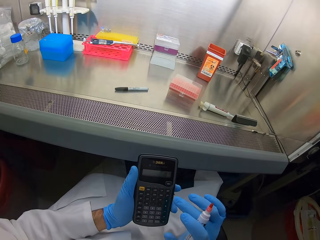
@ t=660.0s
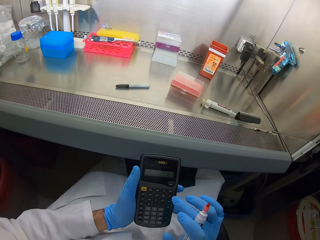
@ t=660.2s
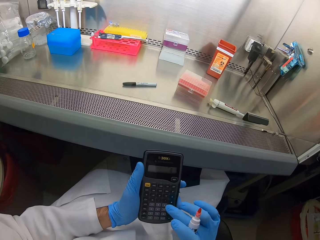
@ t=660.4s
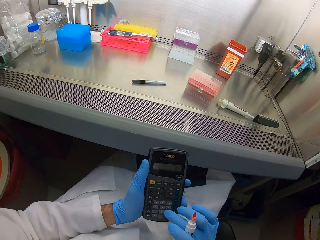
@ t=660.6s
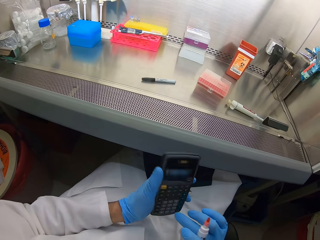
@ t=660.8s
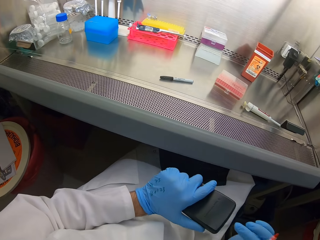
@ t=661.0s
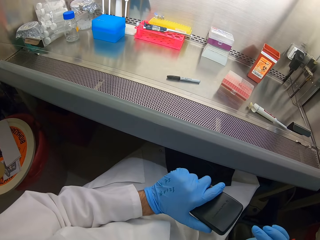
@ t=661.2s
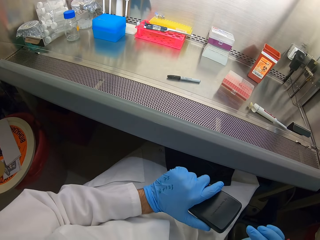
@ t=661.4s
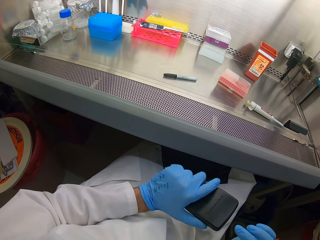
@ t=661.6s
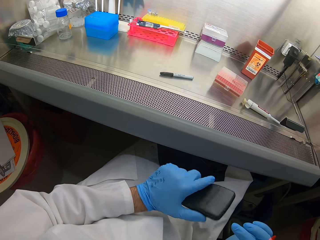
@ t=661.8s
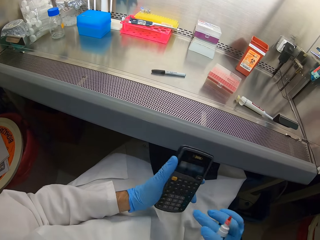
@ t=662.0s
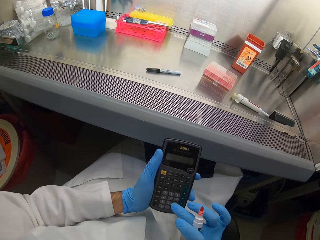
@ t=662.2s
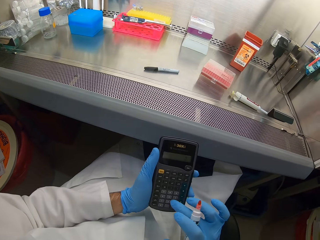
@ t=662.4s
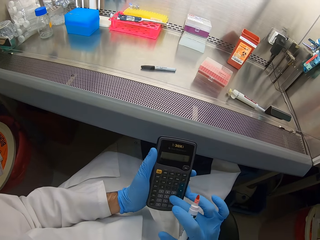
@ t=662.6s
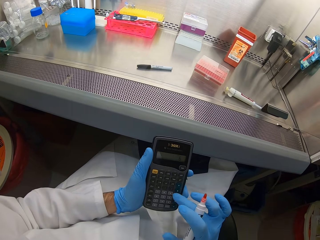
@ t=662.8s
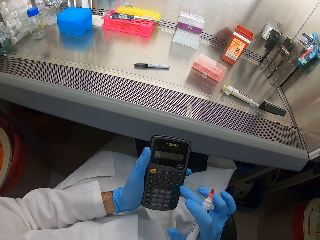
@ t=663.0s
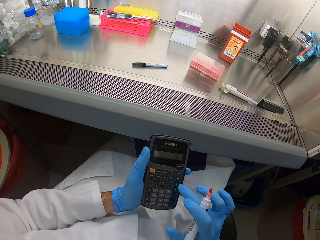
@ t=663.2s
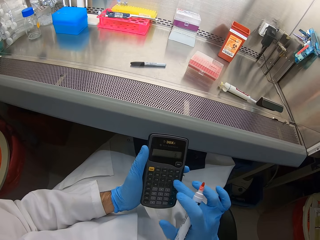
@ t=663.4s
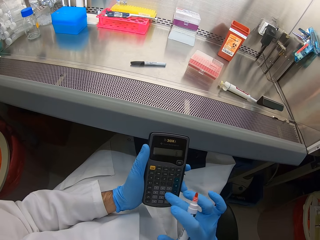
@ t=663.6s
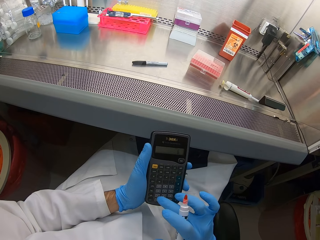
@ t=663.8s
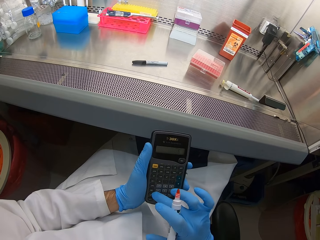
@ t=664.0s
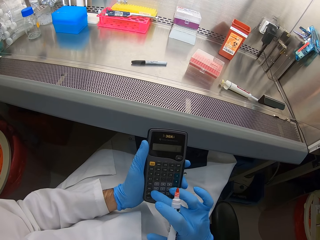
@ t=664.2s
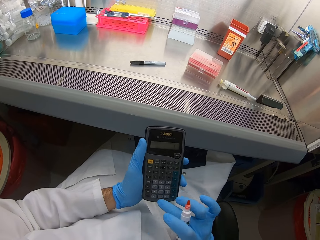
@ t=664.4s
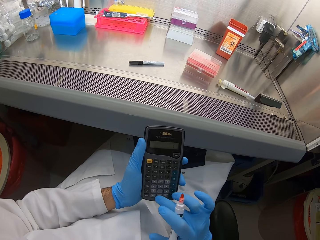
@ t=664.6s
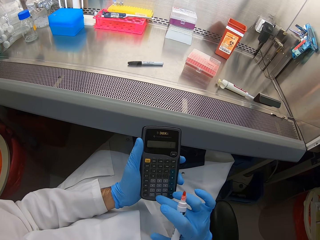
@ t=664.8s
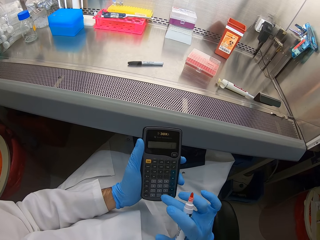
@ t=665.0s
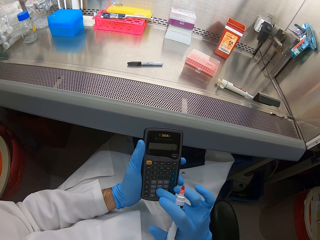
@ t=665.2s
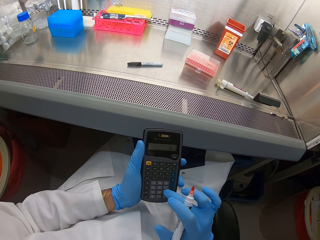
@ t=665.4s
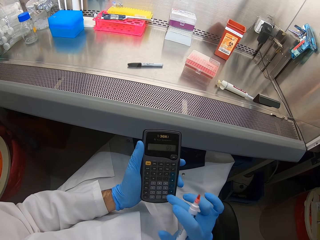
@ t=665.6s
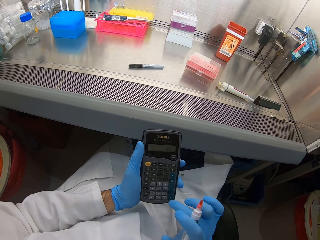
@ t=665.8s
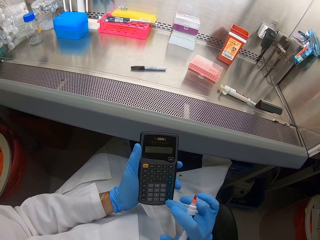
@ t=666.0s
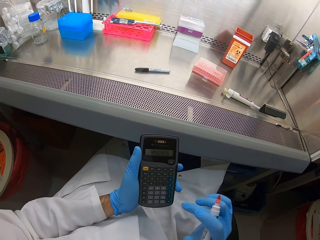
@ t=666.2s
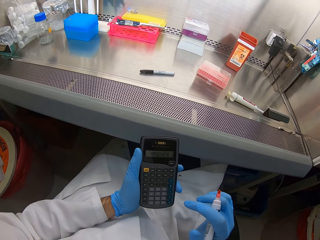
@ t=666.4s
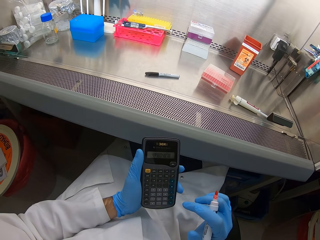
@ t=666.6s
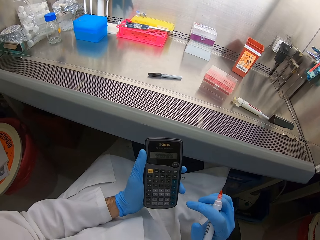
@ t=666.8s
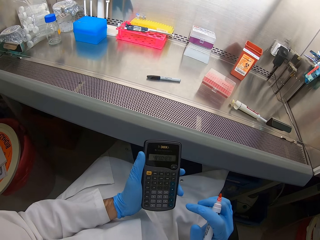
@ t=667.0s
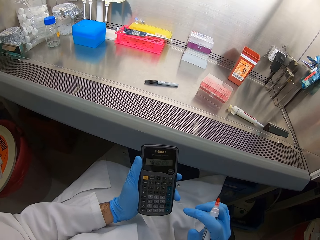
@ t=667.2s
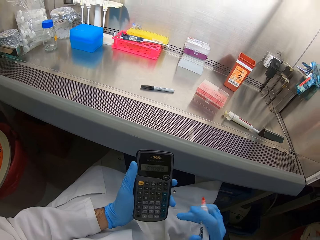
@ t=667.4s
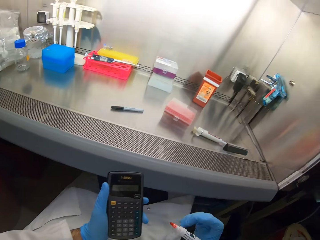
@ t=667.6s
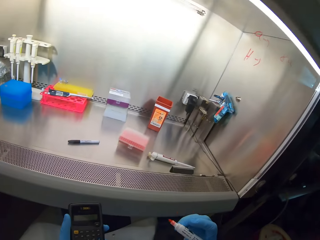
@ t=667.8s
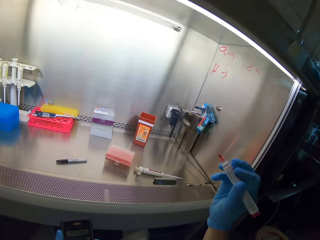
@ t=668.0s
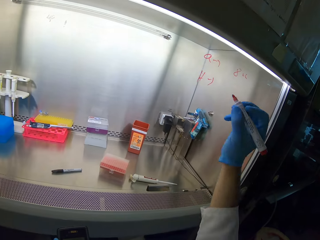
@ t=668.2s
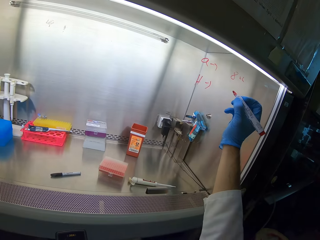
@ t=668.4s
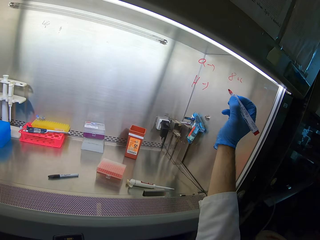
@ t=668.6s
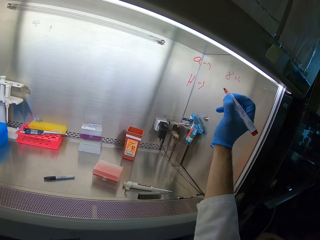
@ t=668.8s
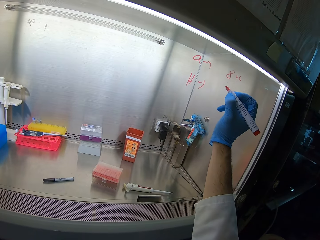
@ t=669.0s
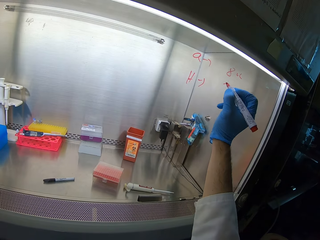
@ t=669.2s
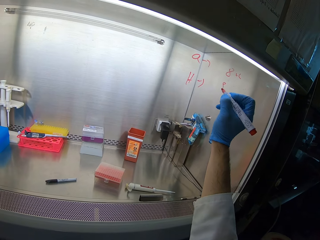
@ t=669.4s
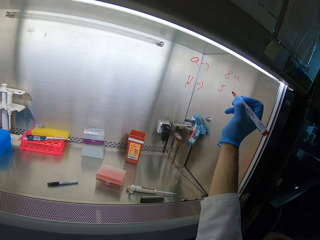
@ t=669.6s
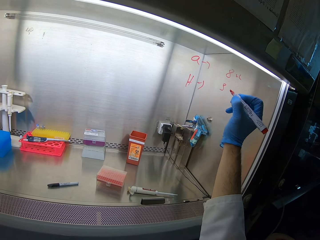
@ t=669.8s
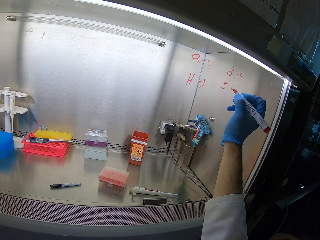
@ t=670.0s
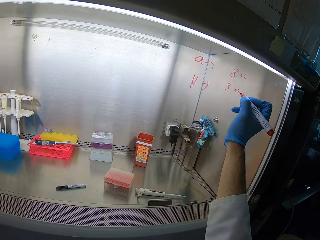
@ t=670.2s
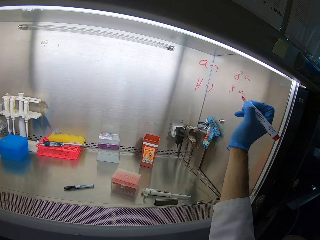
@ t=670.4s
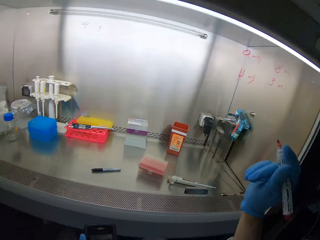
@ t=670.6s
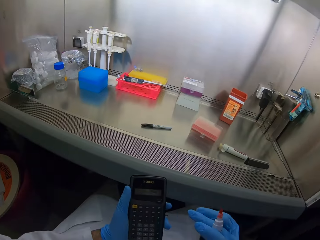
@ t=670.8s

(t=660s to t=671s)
The camera wearer presses the calculator with the right hand. They stare at the calculator. They write on the glass or wall with a mark pen.

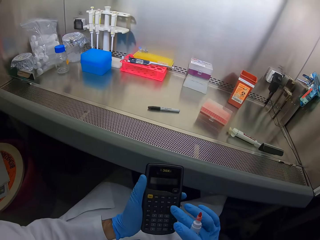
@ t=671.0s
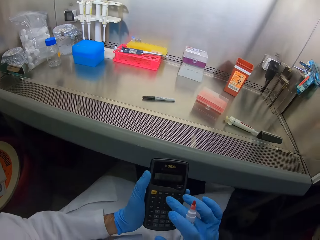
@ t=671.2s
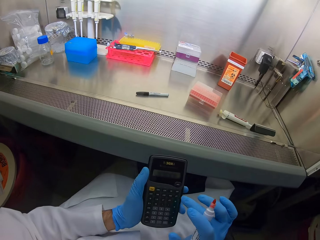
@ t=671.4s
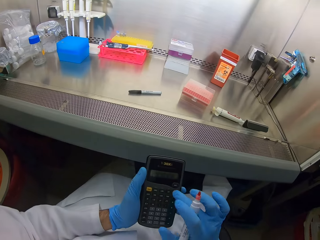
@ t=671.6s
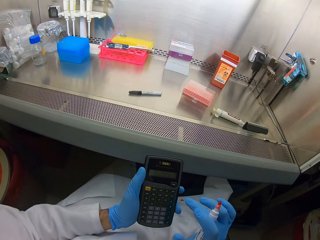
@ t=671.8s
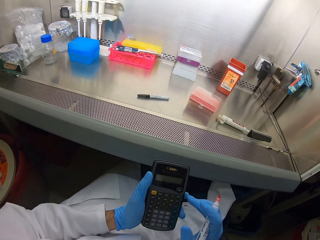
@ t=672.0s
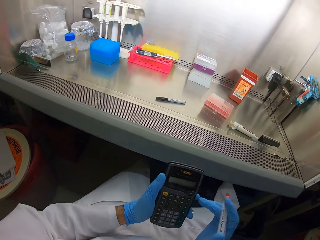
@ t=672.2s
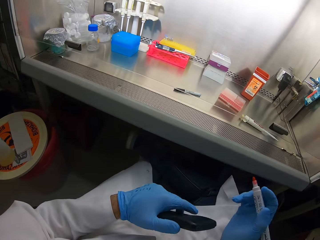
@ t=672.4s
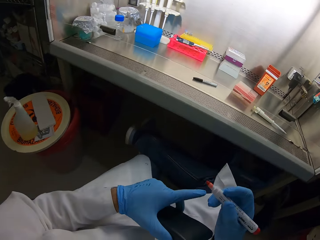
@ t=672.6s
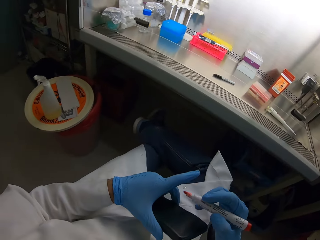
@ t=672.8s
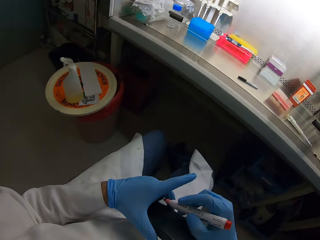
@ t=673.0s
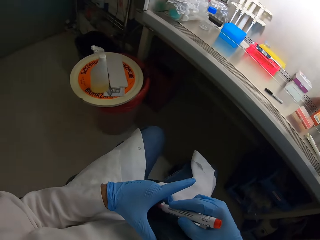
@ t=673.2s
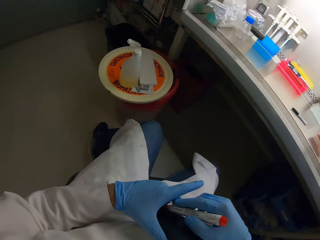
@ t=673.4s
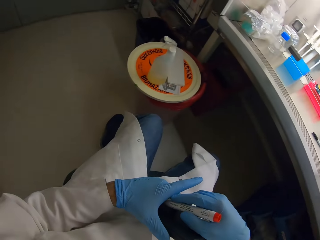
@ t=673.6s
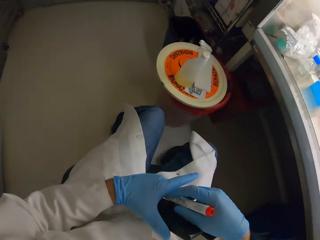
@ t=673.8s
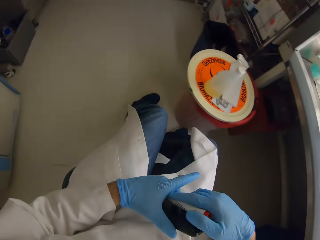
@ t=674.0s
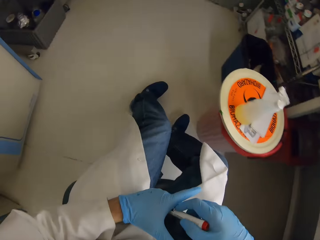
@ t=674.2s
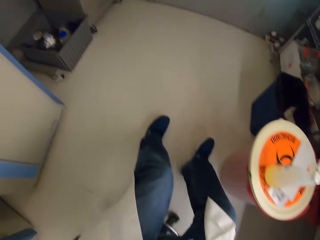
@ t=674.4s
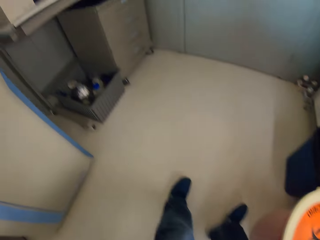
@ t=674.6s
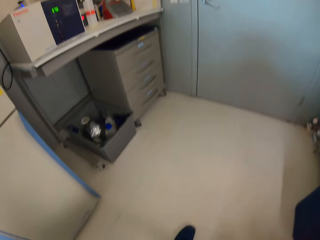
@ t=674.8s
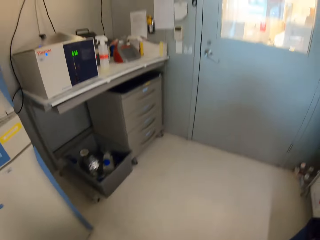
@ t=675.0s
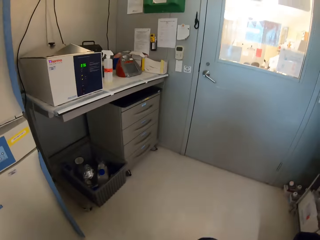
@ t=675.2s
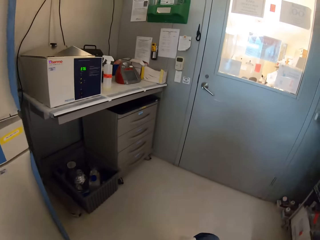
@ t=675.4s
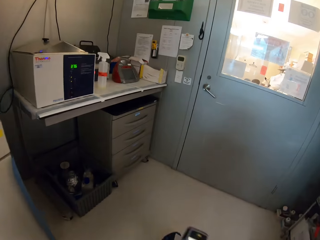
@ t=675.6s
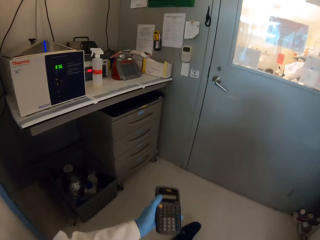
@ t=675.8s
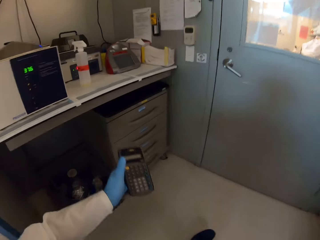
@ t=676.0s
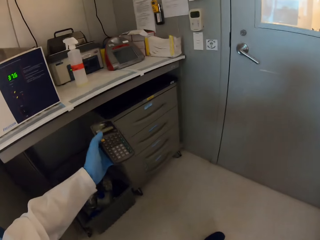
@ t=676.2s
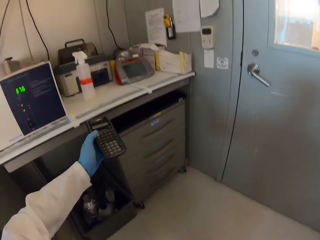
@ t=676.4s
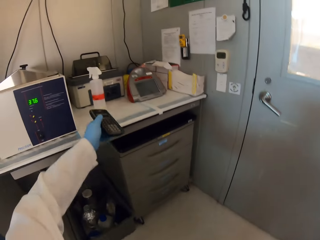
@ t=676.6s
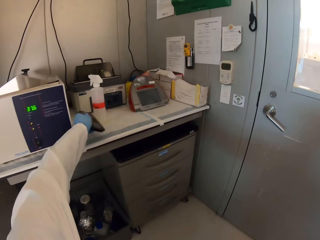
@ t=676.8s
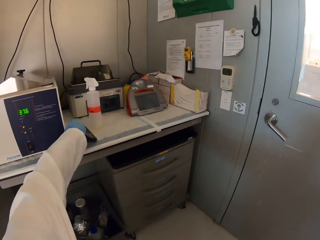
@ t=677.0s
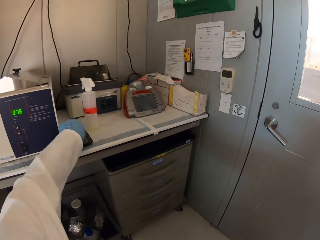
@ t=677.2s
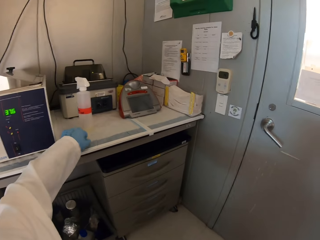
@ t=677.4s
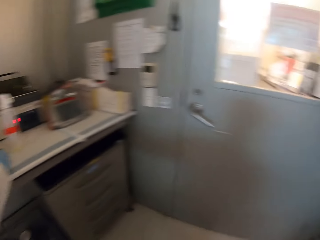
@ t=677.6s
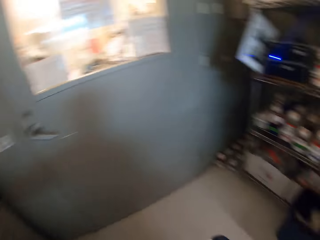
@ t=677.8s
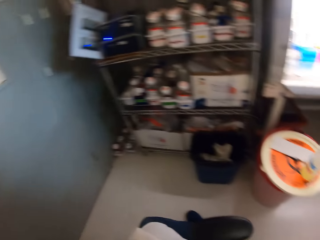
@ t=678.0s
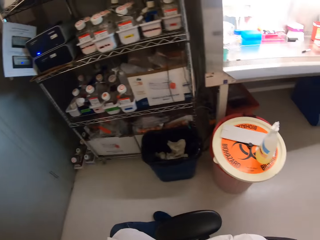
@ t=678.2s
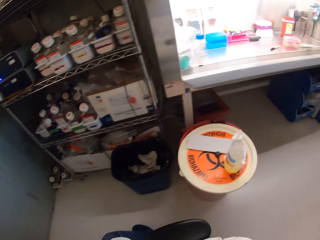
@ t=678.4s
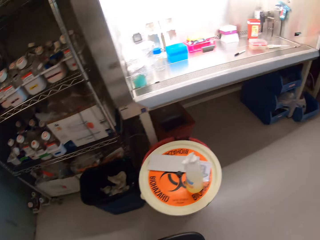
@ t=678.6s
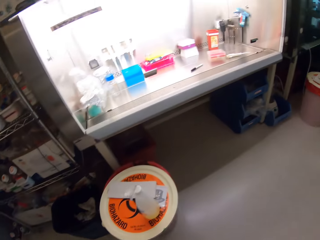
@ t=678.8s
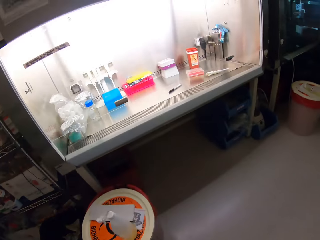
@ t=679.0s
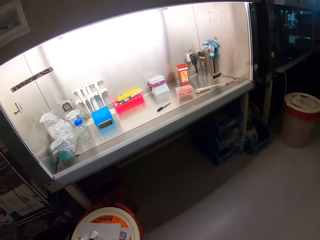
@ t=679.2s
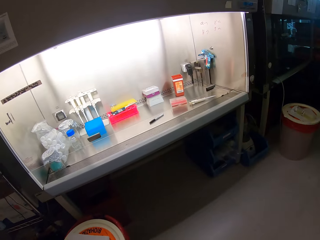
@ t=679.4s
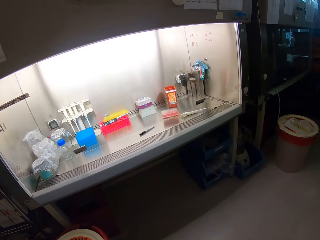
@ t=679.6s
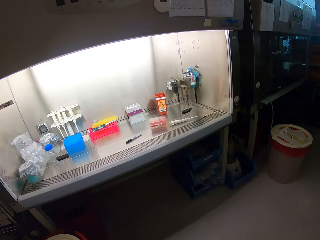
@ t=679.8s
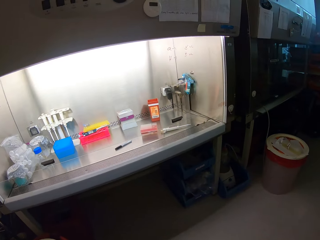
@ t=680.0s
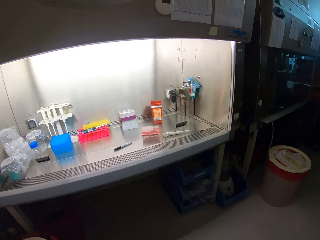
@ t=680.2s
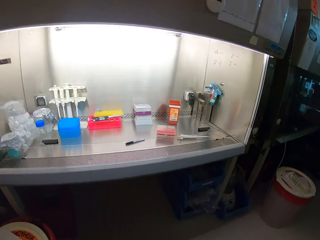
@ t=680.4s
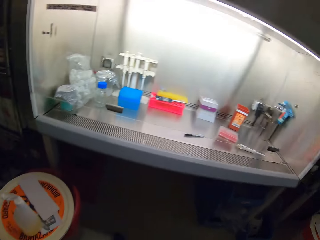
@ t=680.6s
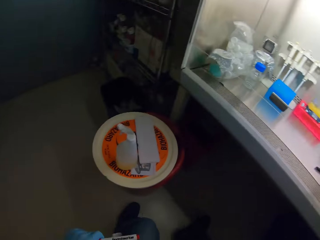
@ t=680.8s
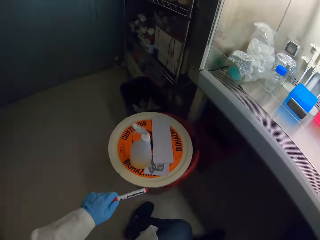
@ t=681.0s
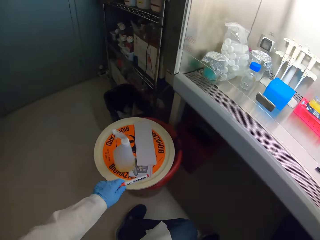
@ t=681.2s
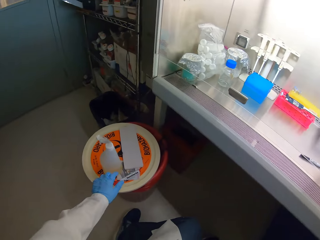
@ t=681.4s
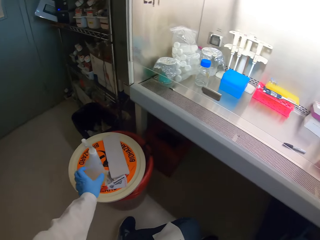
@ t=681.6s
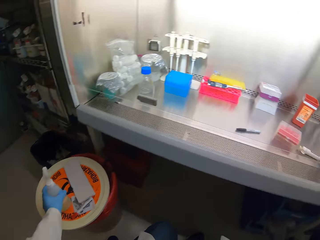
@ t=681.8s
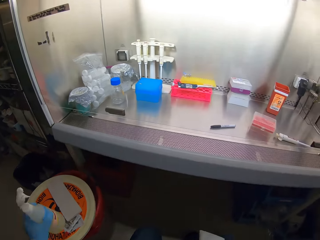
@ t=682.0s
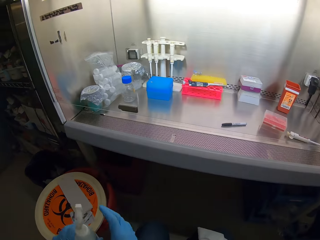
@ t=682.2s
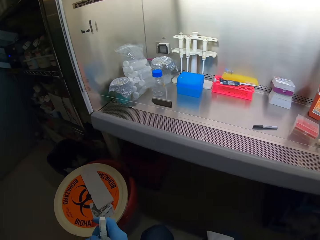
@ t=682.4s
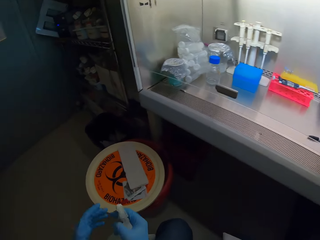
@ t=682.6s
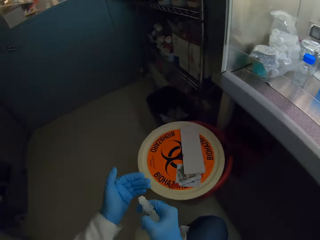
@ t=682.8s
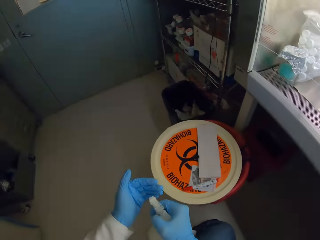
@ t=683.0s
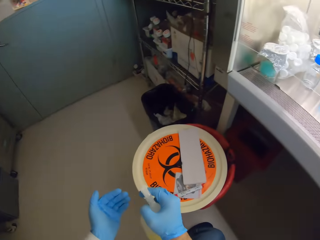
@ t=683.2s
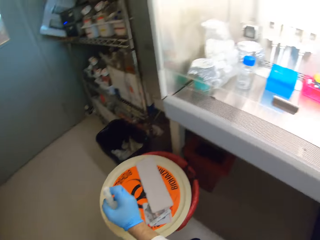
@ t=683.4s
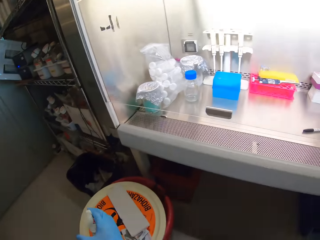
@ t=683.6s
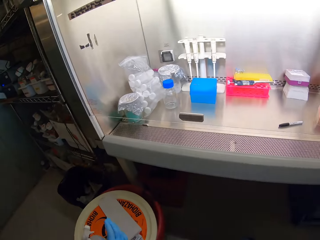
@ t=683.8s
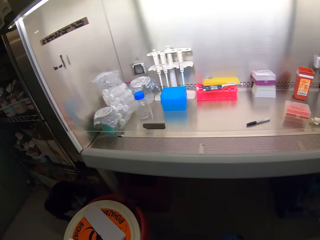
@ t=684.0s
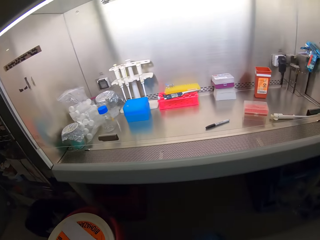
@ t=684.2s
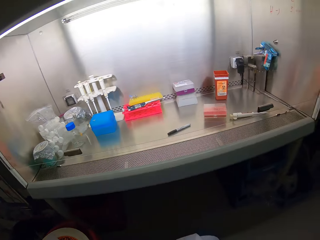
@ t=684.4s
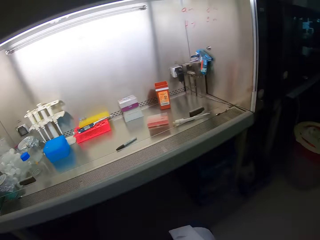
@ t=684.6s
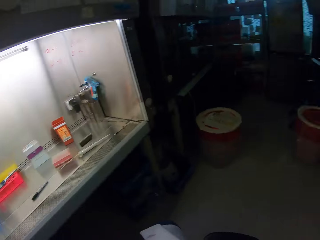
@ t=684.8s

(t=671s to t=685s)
The camera wearer presses the calculator with the right hand. They swing with the chair. They cover the mark pen. They move around. They place the calculator on the table. They walk around. They swing with the chair. They put the pen down. They pick up a spray bottle. They spray the hand. They place the spray bottle down. They walk around.
